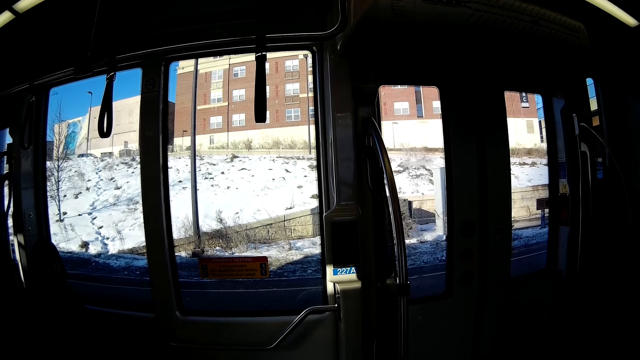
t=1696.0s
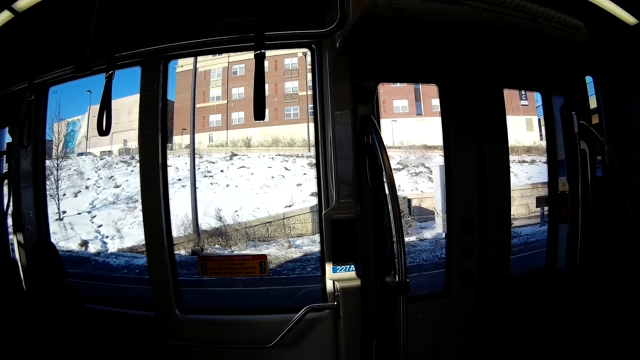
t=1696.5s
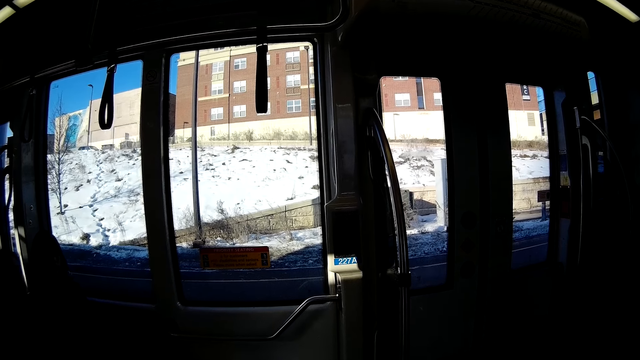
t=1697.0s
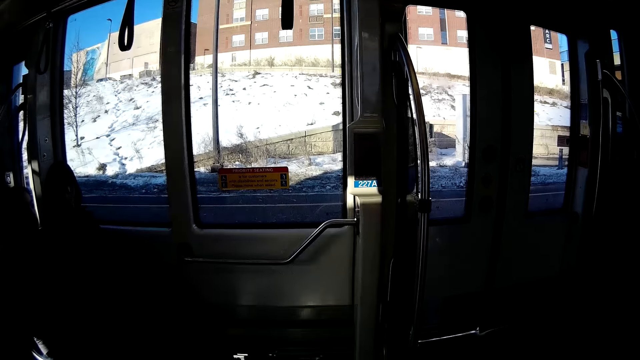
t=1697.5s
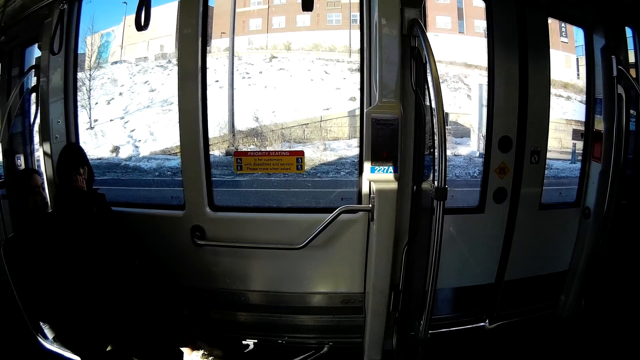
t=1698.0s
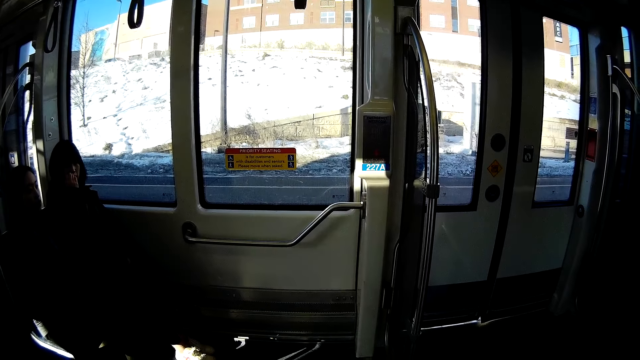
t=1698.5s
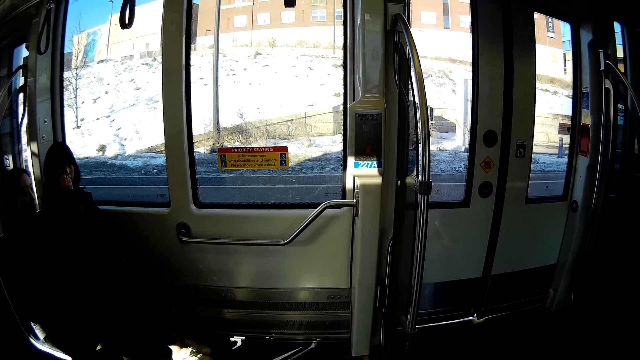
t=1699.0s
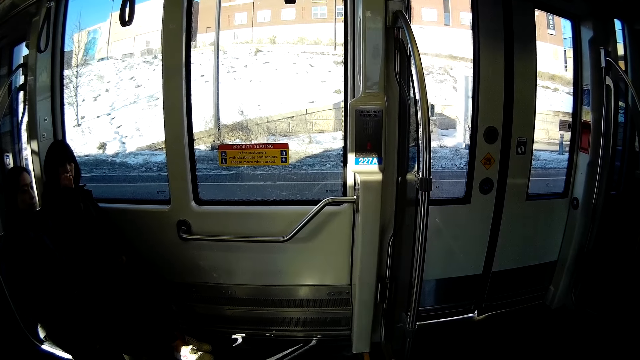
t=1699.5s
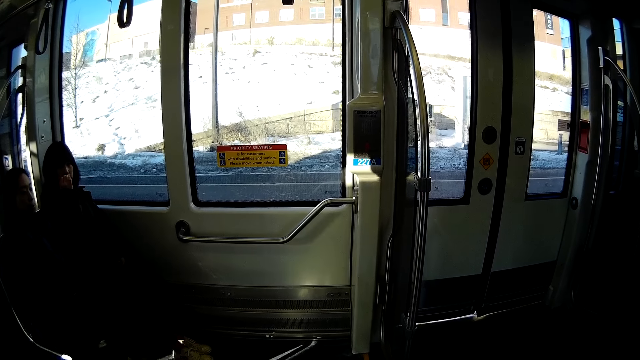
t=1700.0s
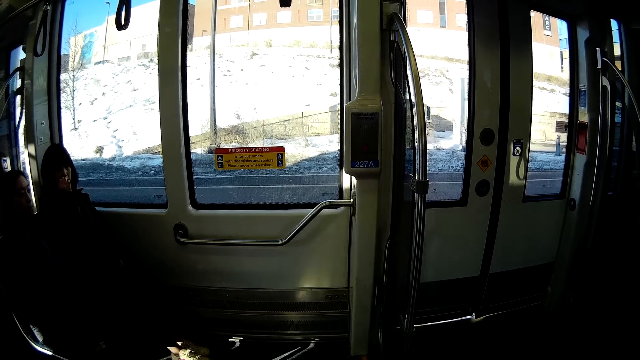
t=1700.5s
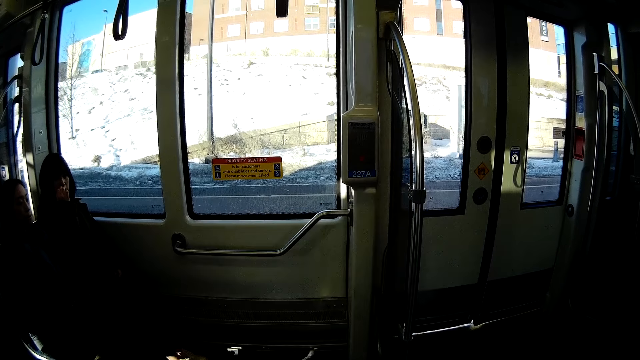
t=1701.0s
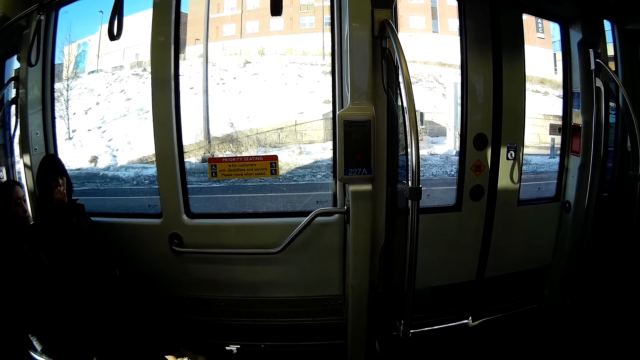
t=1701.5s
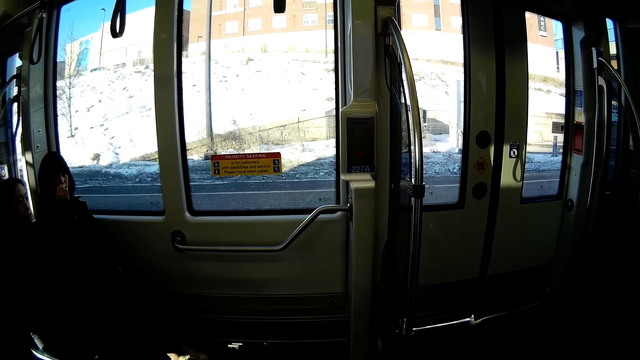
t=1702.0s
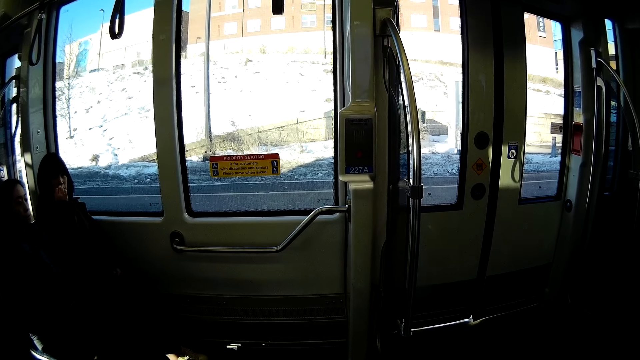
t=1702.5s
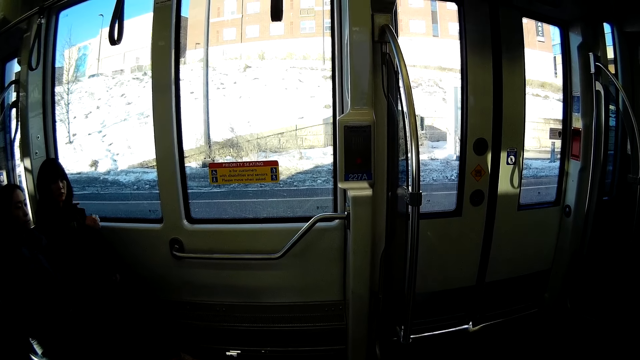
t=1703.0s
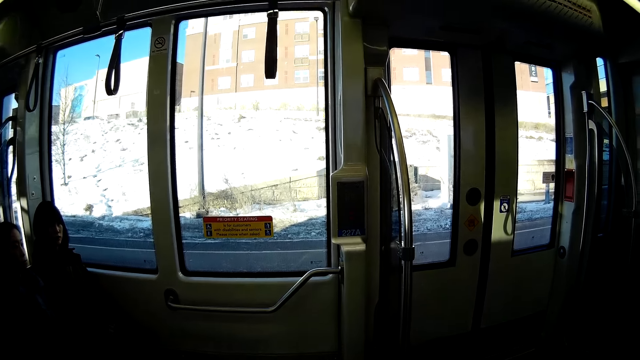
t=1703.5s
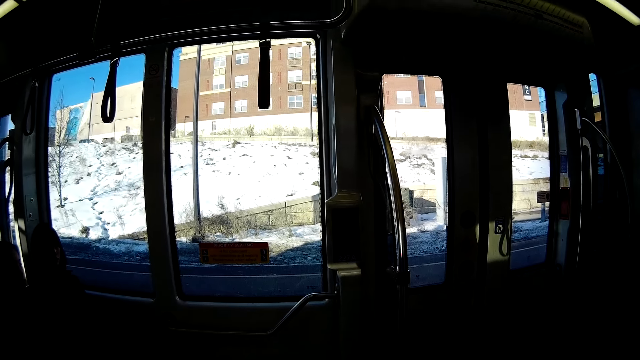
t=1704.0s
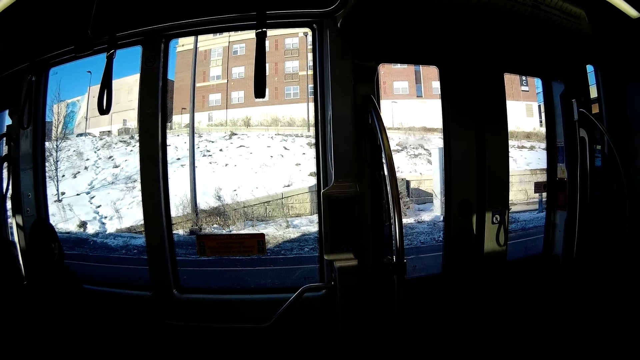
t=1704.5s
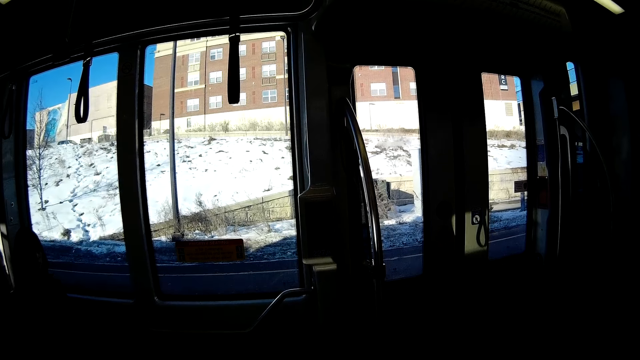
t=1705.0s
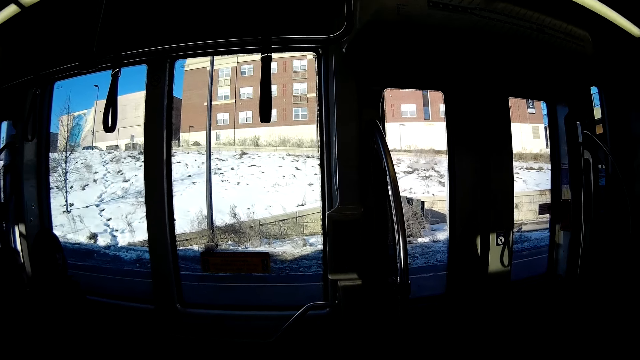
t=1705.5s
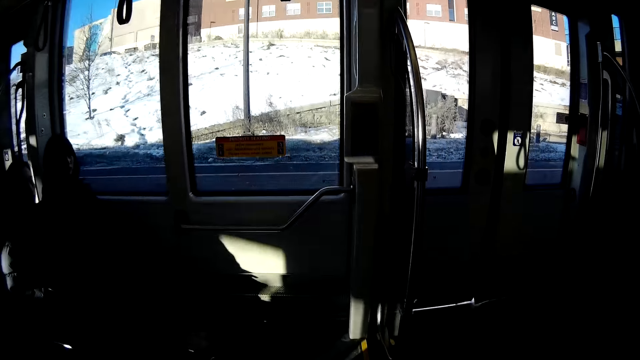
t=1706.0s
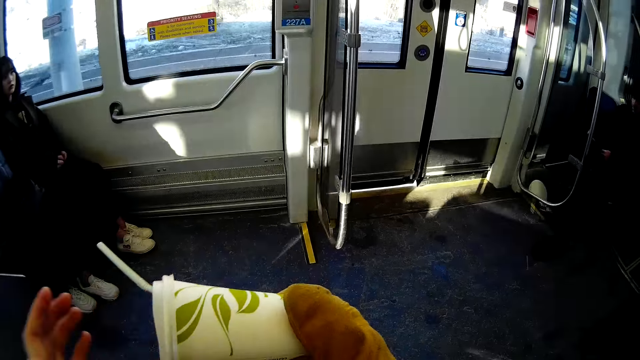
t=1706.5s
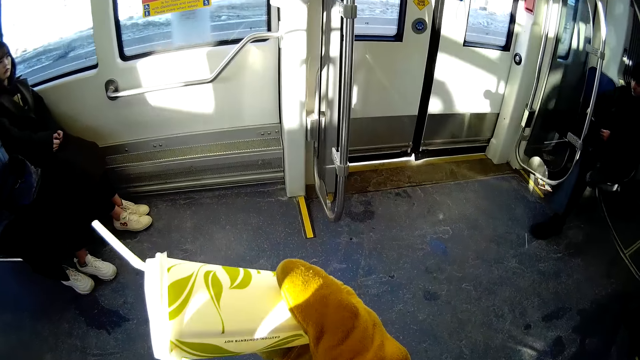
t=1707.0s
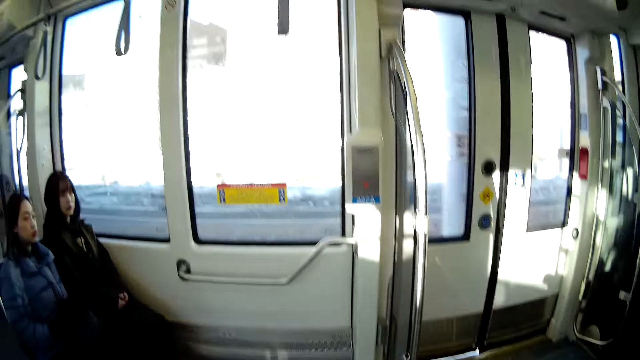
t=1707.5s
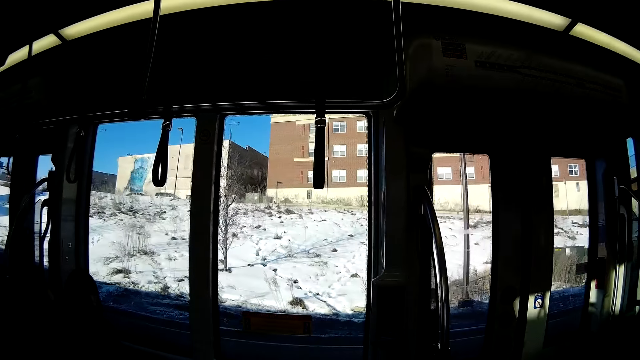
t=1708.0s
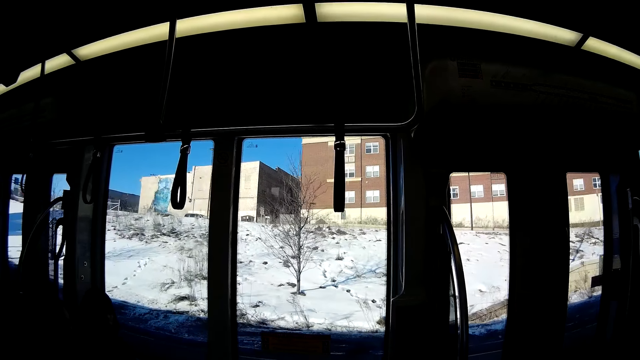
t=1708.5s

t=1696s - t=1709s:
The camera wearer looks around repeatedly. She removes her left hand from the cover of the cup in her right gloved hand. She holds the plastic cup with her hands. She holds the plastic cup and looks around.

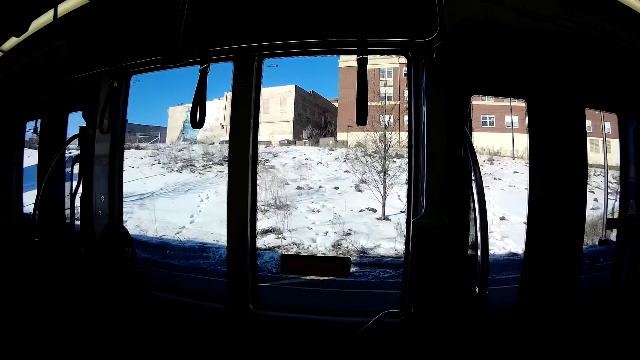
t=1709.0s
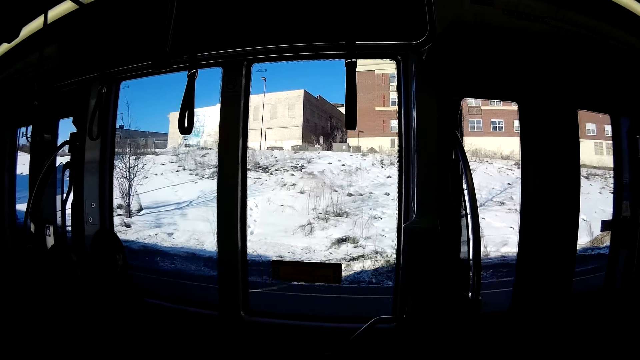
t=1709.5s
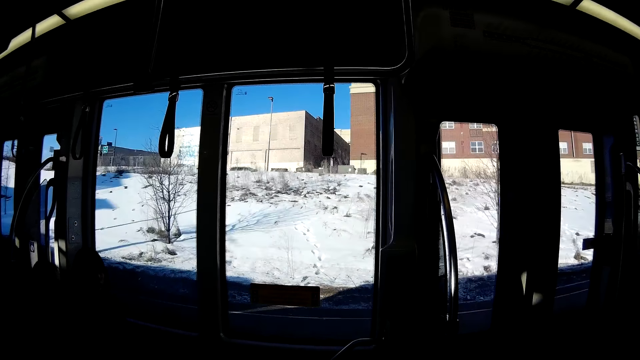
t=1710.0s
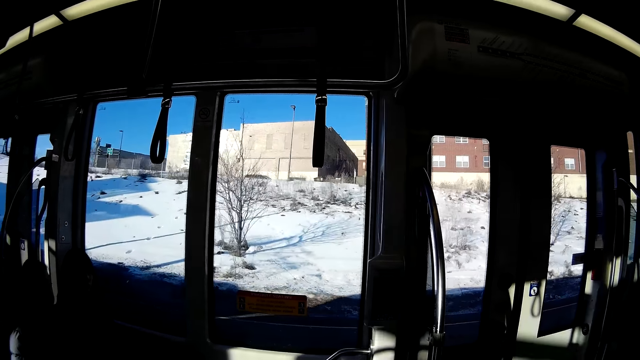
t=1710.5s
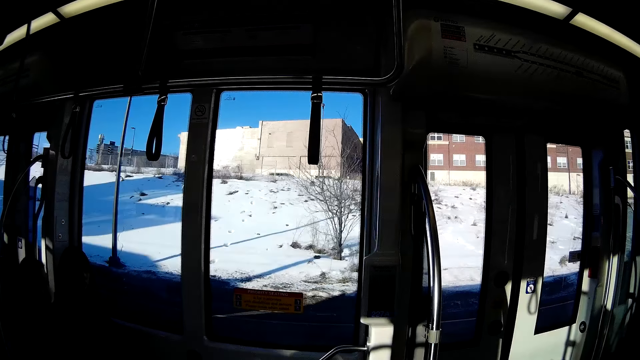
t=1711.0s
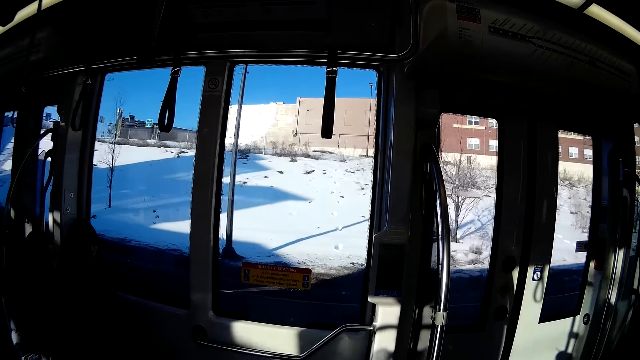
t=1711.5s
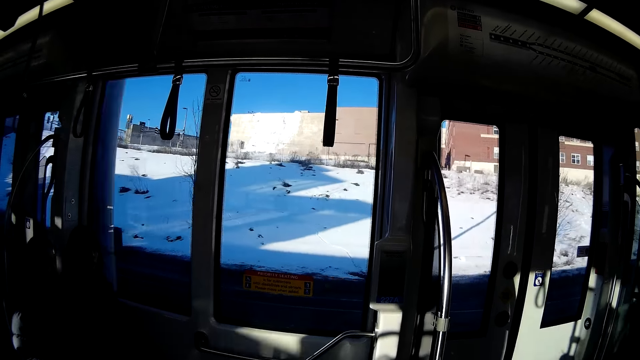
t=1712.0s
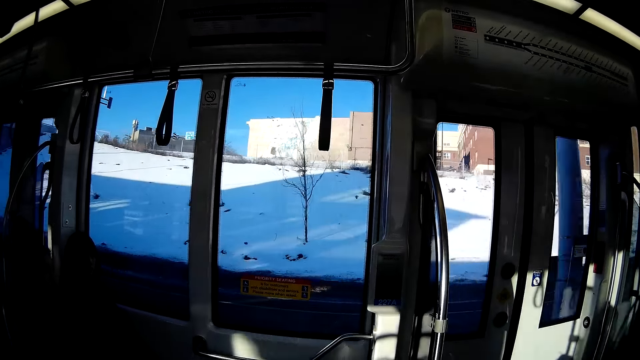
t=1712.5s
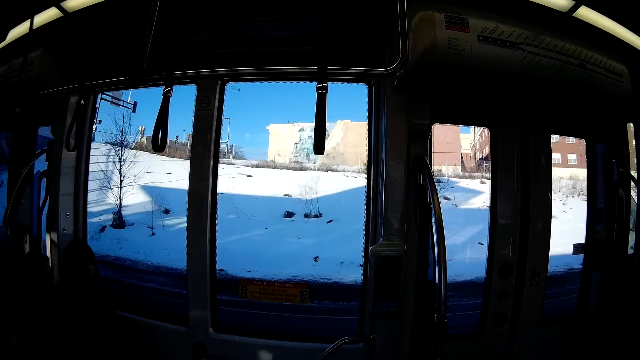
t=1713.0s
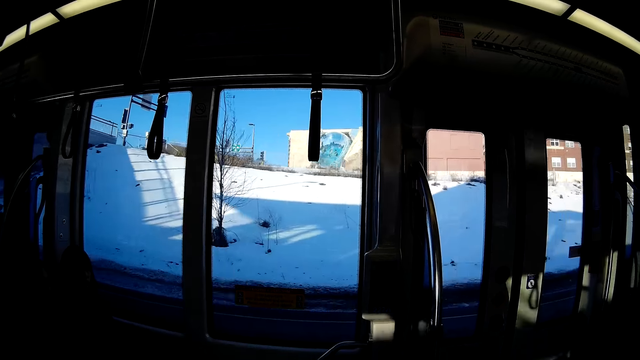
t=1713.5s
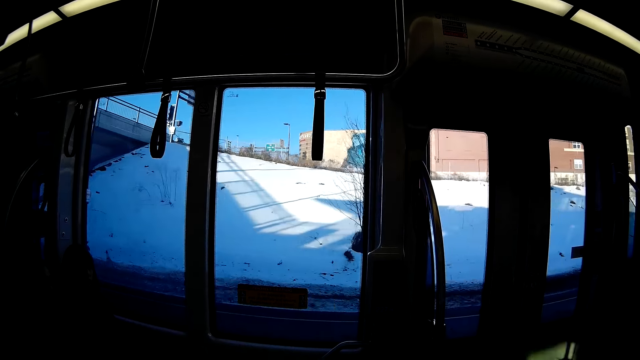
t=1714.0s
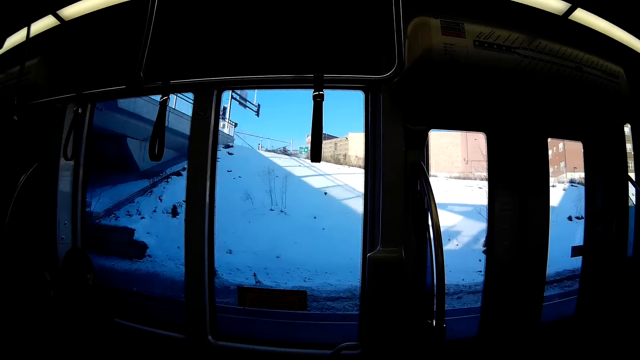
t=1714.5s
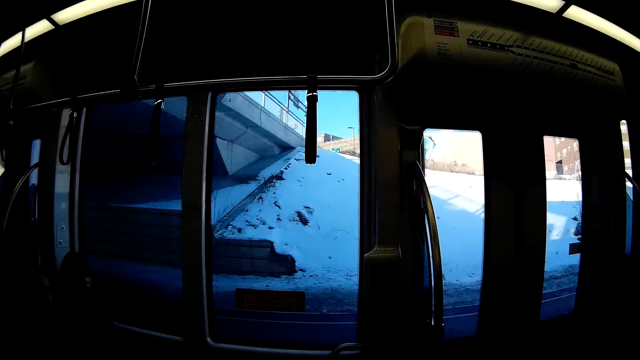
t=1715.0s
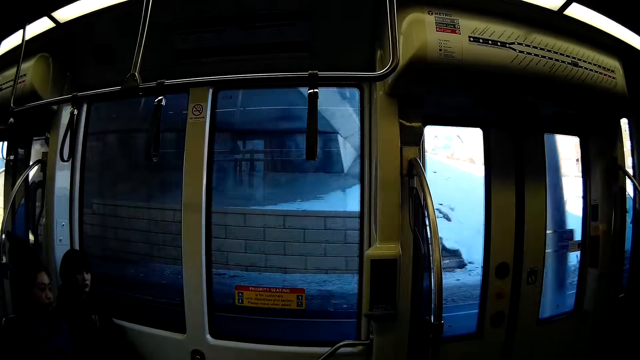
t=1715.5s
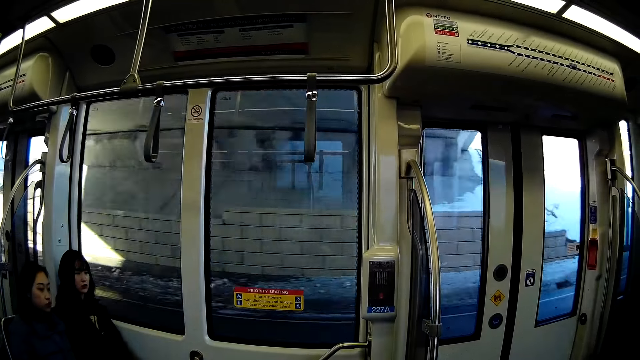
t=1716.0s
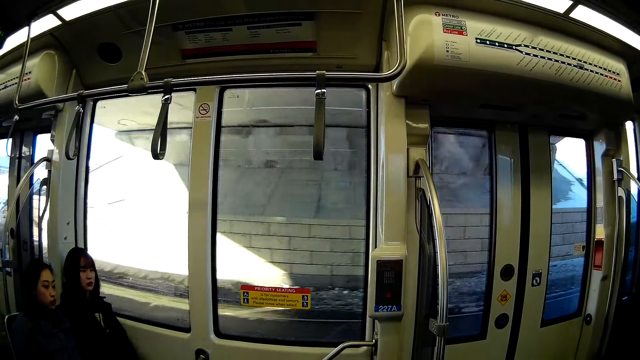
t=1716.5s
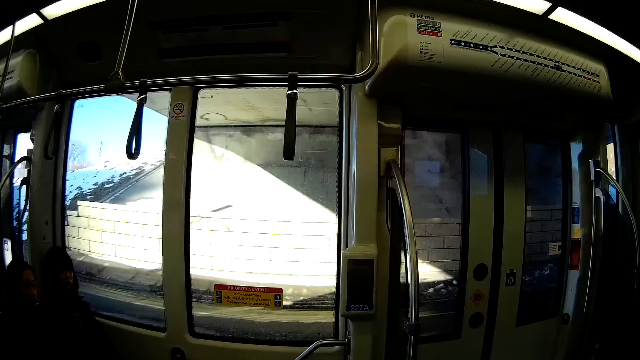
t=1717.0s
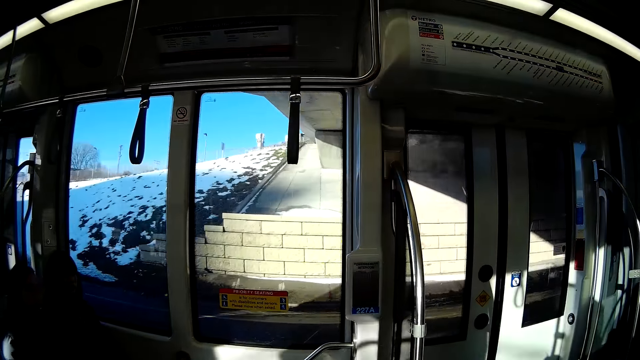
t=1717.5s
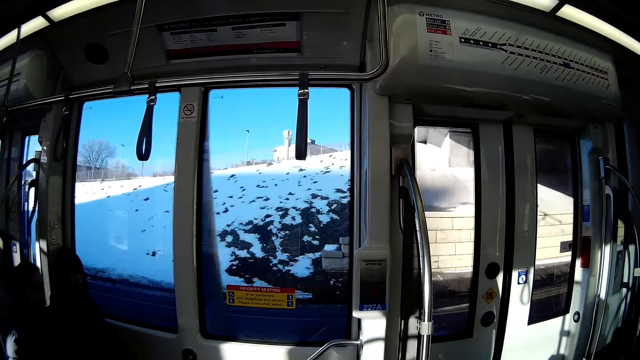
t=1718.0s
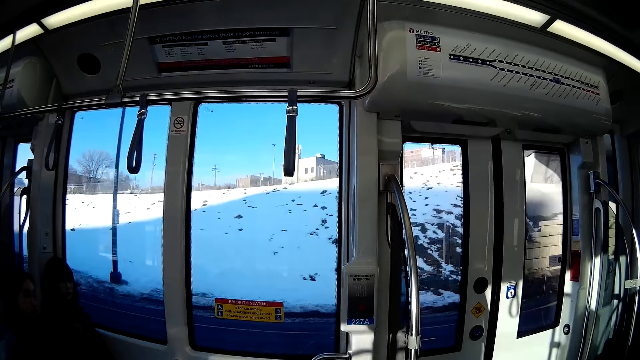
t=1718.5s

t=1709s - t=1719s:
The camera wearer looks around.
